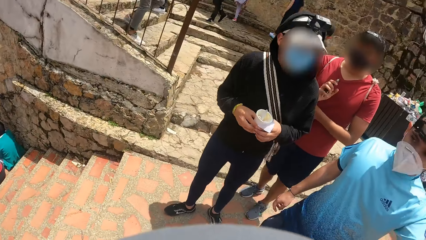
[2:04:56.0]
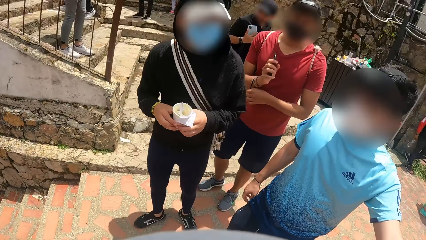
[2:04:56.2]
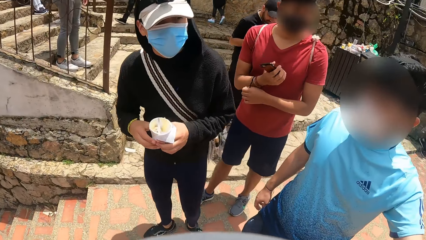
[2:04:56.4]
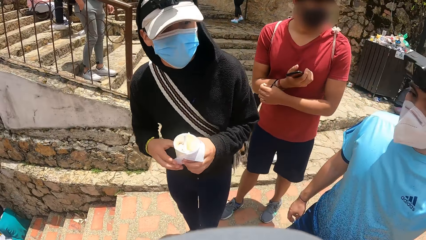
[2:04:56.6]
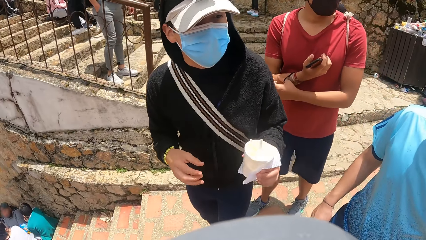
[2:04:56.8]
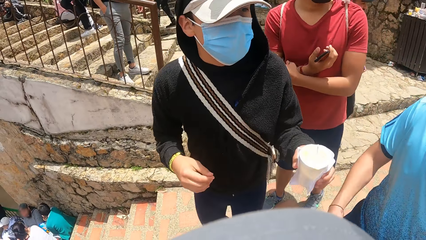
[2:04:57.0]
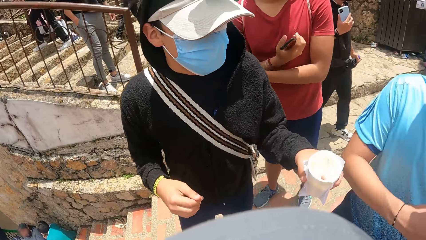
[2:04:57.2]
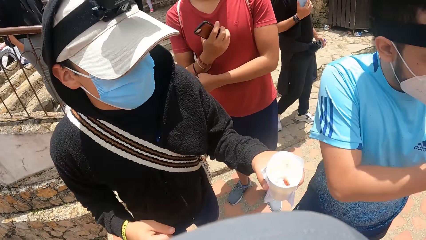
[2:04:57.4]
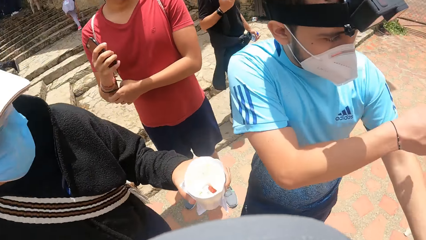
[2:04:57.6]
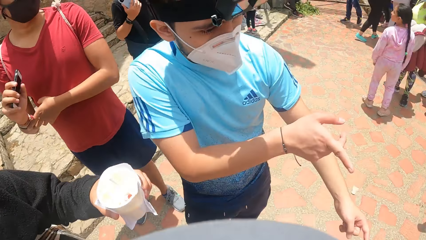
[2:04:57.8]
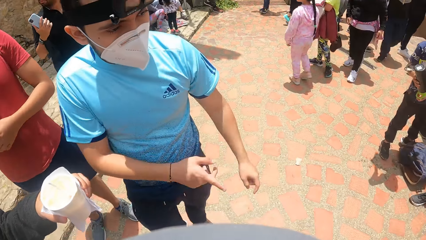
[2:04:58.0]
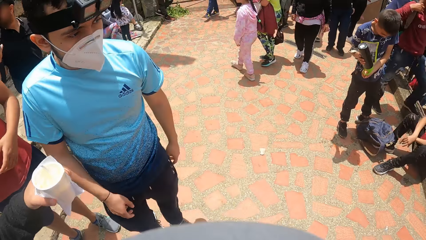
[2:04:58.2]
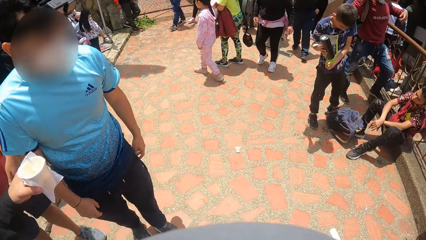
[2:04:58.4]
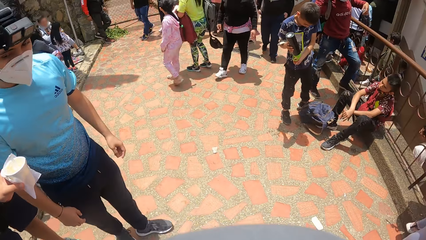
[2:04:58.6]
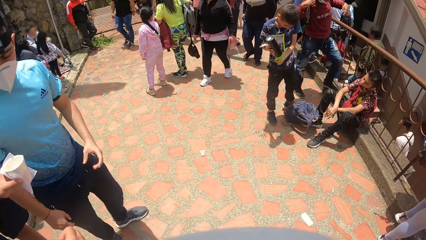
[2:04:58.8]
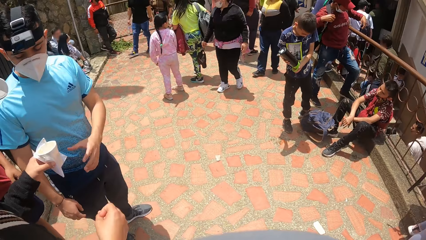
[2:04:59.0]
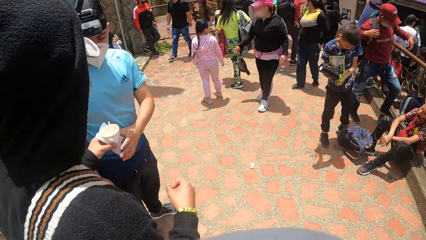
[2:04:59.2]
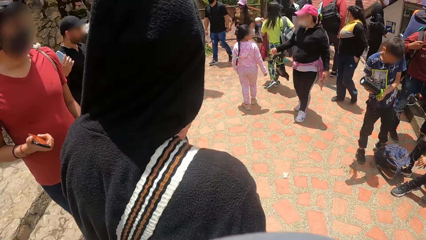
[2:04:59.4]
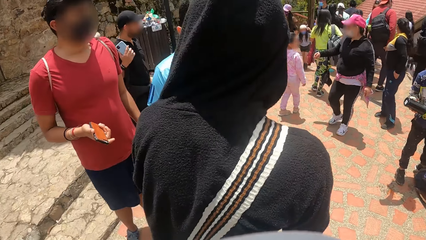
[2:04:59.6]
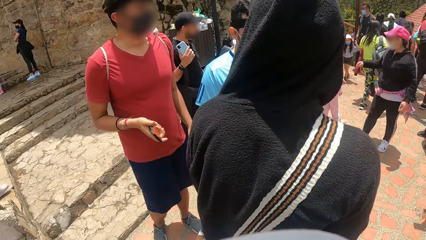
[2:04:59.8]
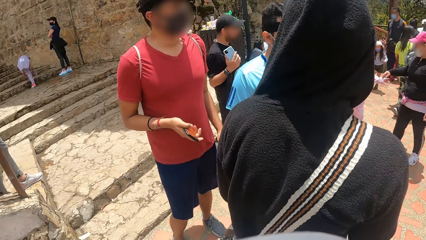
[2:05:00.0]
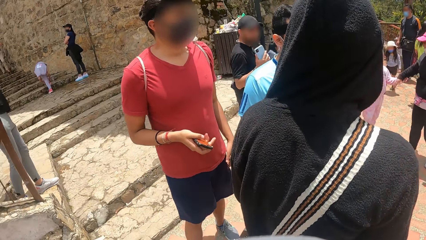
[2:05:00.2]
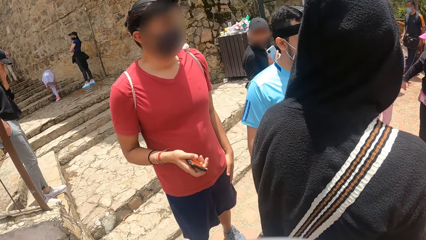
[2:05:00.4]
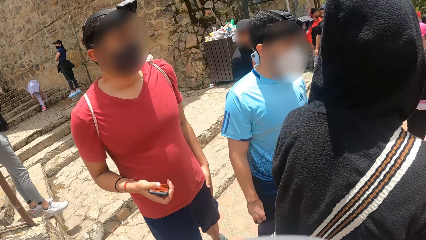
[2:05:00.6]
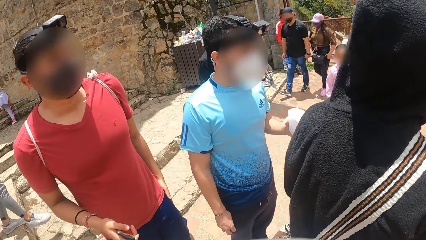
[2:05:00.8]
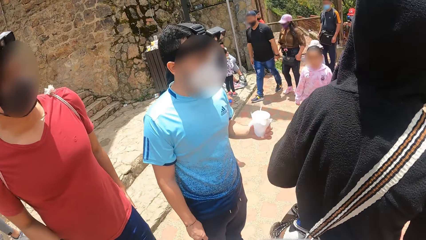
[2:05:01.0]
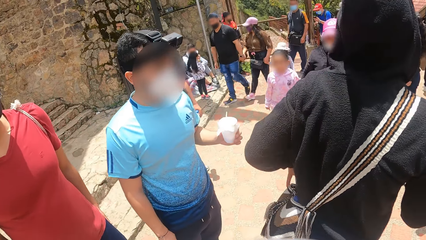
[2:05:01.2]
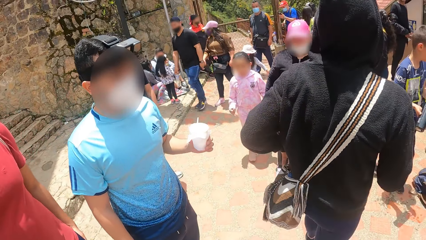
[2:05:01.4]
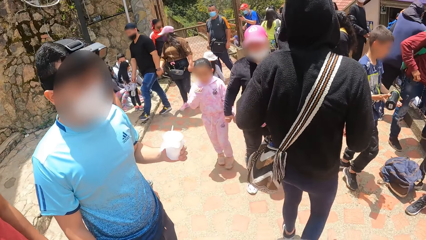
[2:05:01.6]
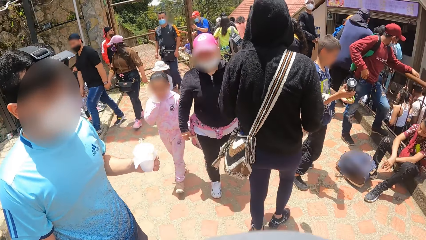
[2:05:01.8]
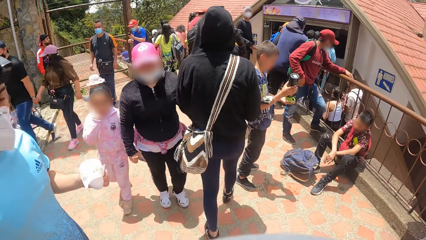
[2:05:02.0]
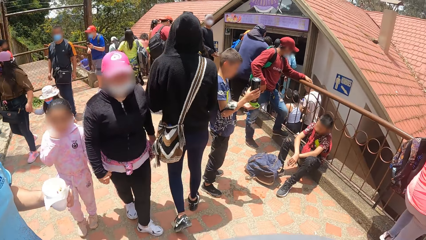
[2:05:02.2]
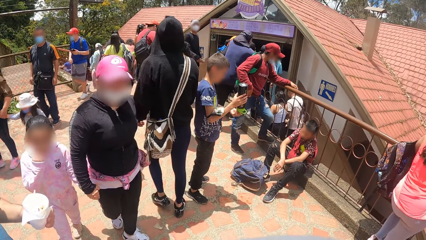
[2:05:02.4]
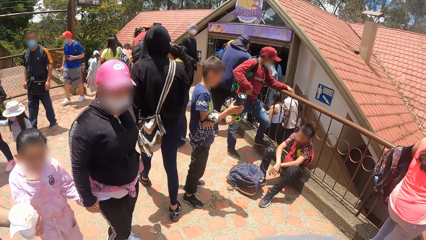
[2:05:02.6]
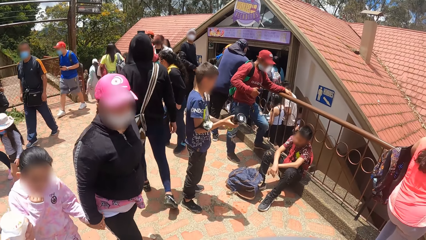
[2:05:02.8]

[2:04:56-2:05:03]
The camera wearer looks around.

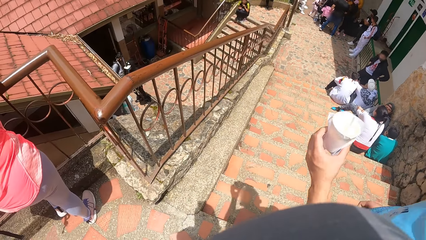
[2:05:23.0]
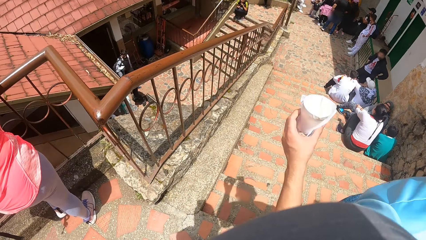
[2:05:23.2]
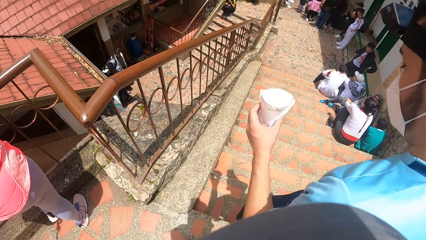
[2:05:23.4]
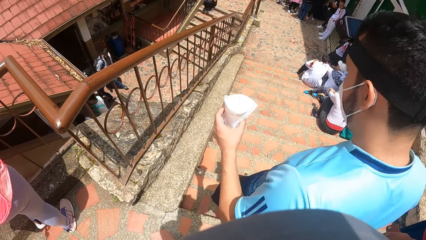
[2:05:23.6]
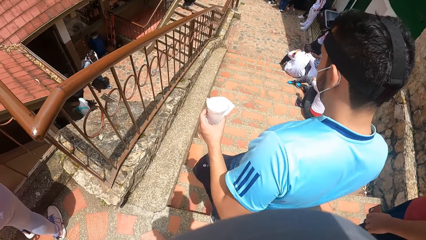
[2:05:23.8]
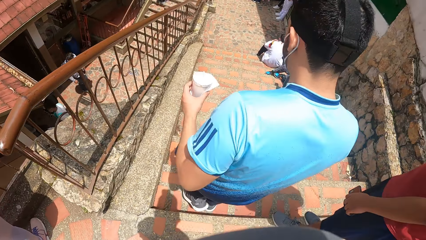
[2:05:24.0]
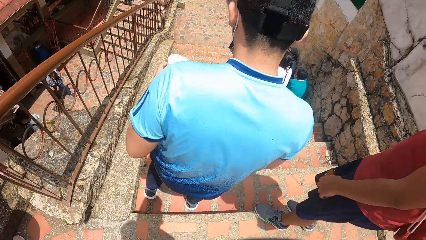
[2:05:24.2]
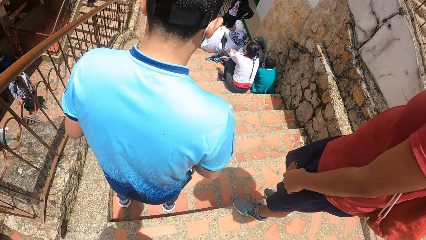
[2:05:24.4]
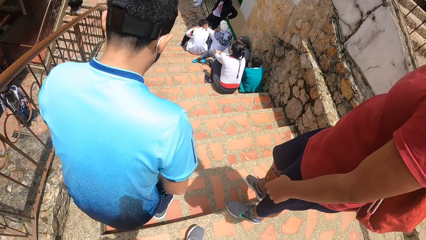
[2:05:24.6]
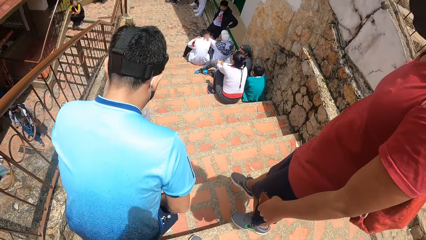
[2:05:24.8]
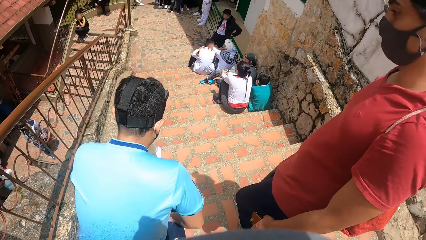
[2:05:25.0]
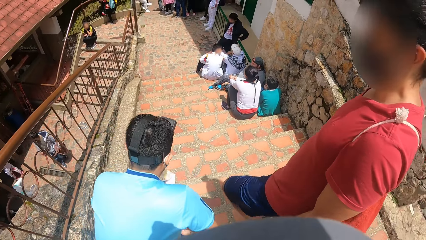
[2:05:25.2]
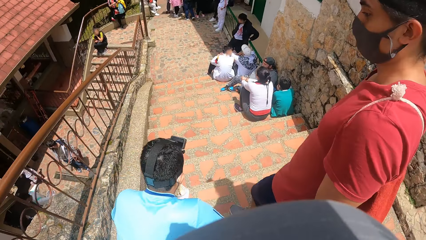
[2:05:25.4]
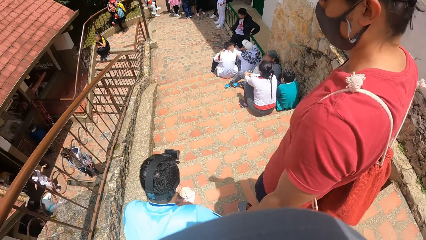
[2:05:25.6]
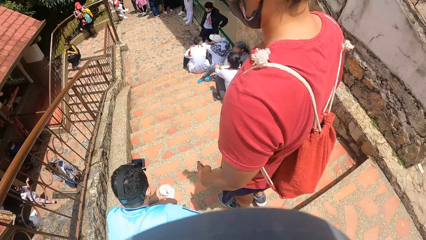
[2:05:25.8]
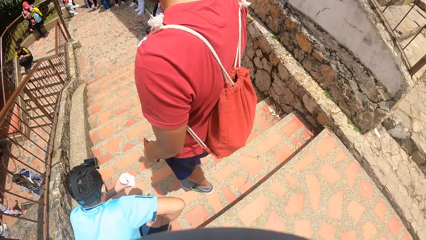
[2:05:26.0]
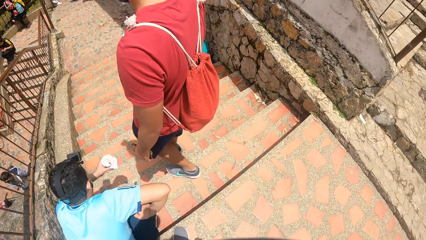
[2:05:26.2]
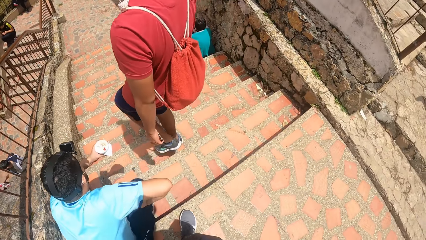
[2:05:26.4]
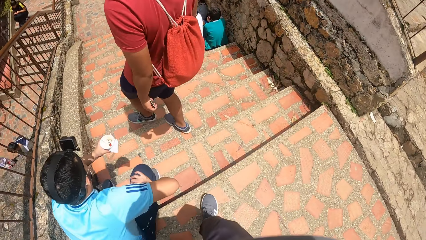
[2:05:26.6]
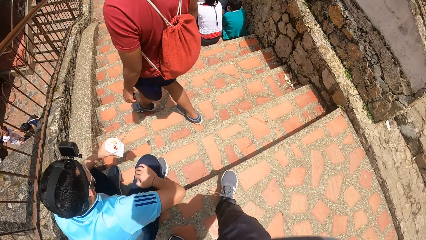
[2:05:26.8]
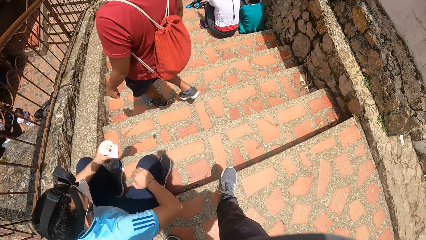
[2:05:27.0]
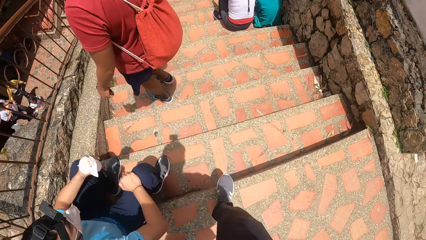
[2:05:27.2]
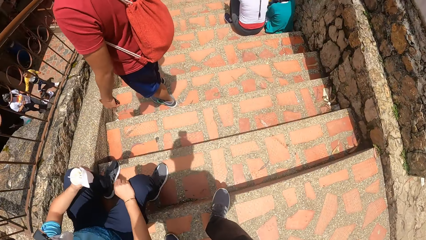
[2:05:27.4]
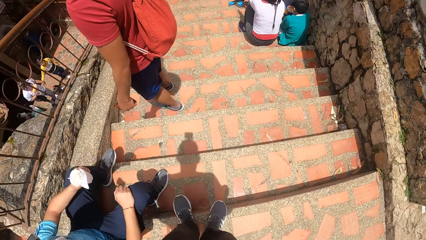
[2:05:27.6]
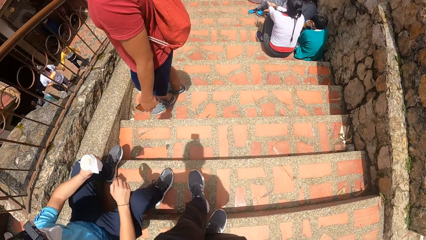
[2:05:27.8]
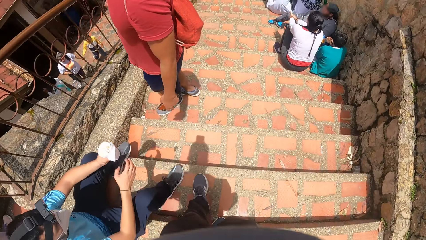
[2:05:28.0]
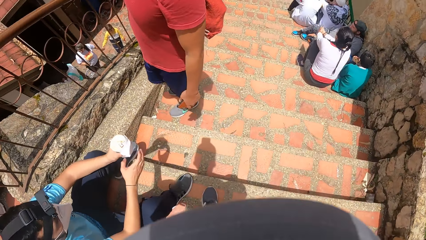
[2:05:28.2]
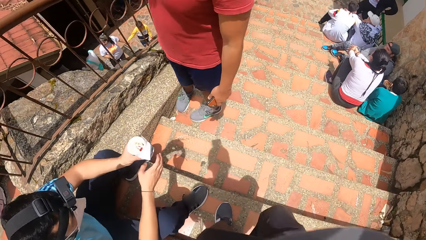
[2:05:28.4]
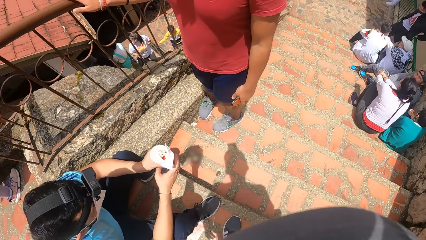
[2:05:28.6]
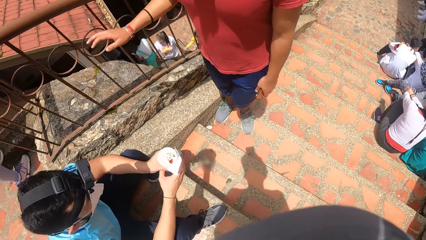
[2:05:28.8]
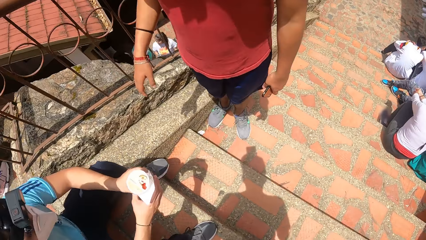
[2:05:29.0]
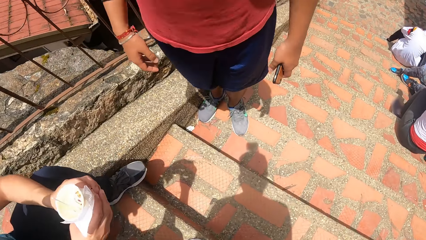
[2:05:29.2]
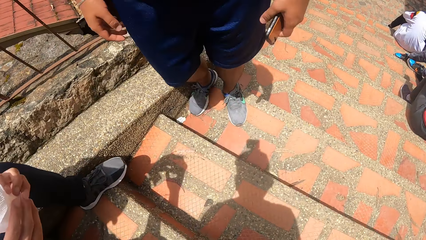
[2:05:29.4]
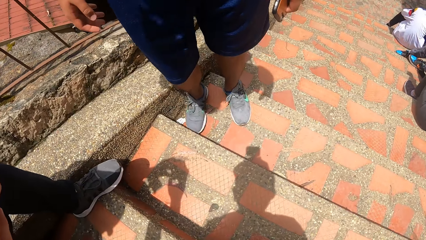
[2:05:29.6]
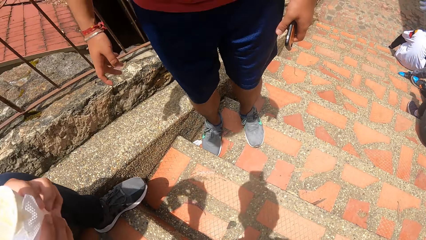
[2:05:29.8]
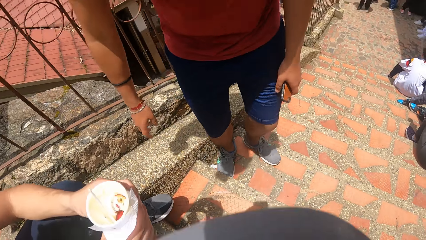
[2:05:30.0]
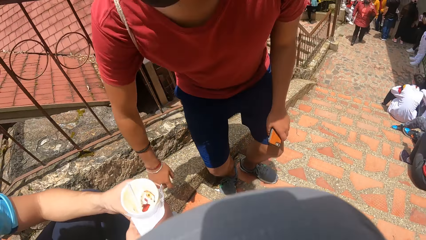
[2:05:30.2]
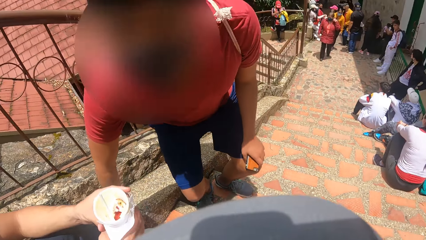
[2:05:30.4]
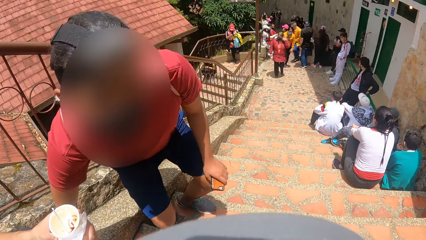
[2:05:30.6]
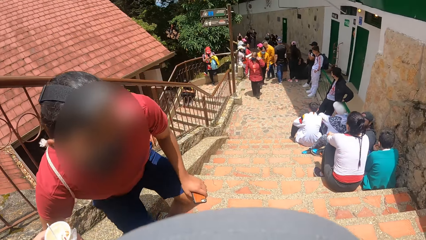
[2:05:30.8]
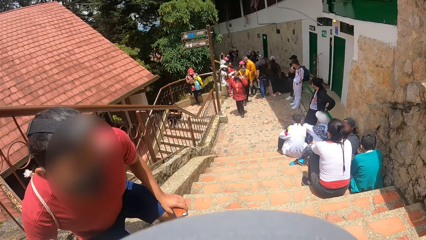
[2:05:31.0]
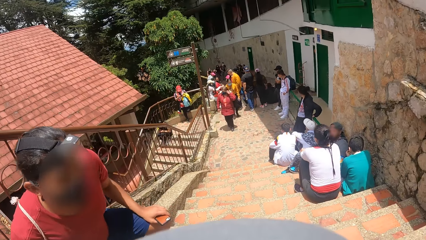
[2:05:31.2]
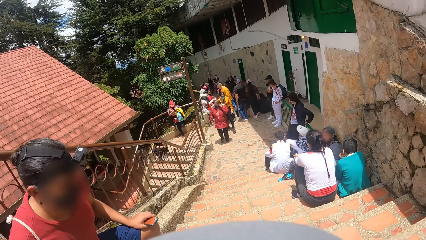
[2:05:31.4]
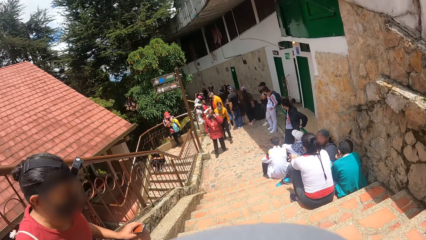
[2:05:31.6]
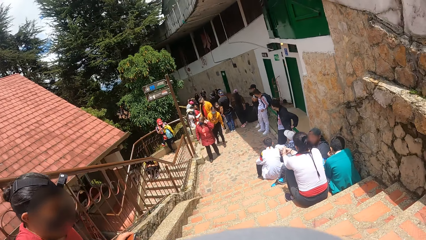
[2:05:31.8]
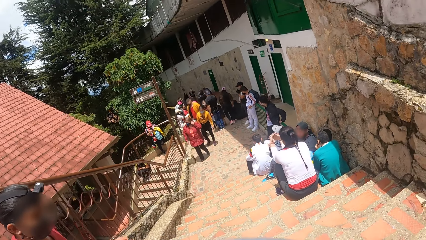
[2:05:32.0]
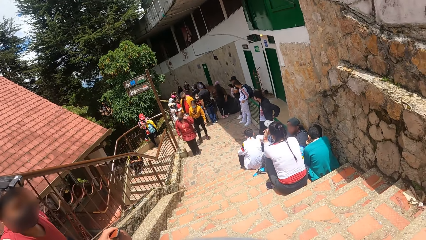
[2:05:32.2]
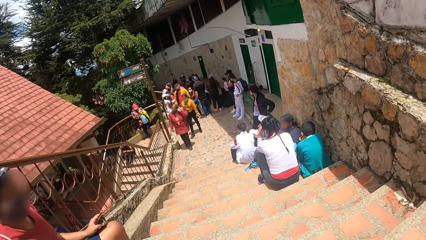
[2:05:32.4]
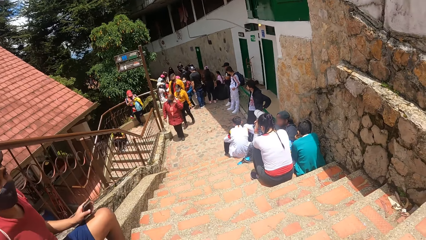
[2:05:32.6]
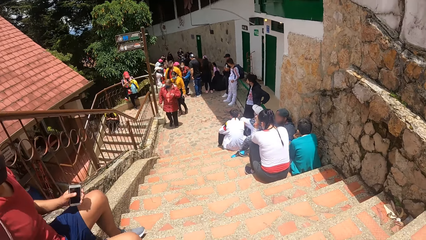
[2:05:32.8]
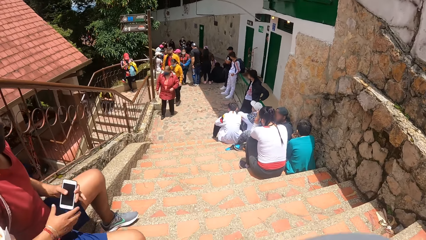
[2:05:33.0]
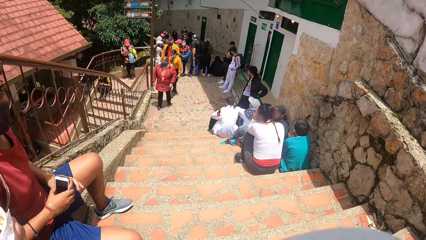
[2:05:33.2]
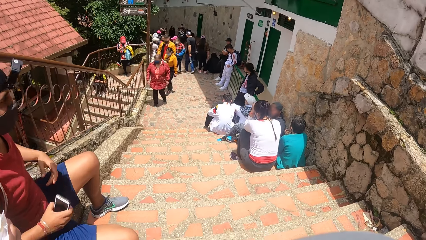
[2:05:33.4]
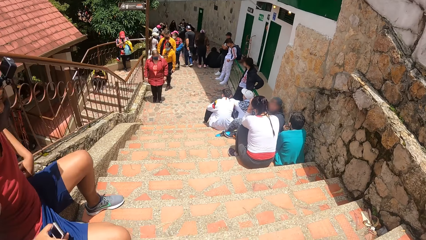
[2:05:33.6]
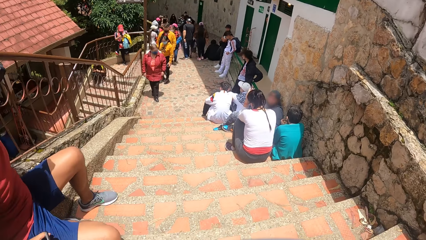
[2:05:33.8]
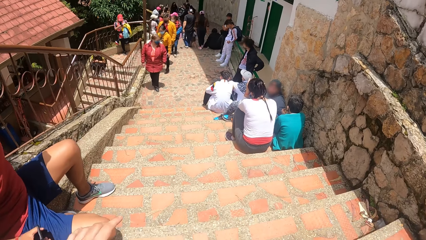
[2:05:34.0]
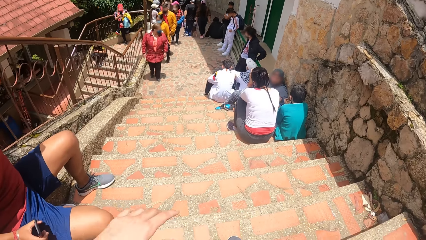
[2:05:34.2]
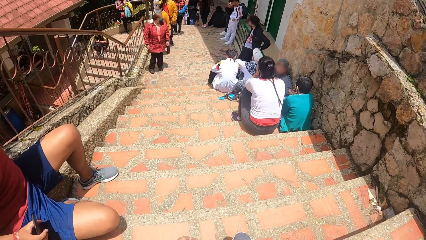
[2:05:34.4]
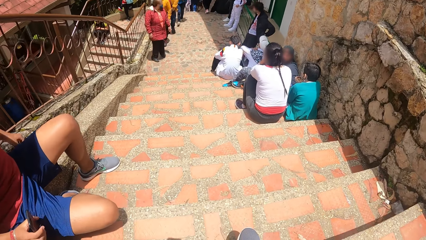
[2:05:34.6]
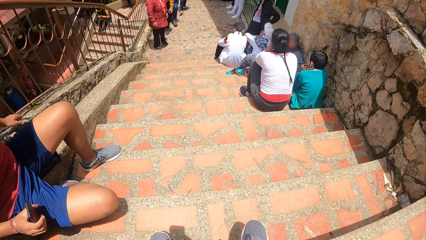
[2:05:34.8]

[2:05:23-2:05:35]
A man sits on a stairway. The camera wearer sits on the stairway. Another man sits on the stairway. The camera wearer looks around. The other man passes the phone from his left hand to his right hand.
